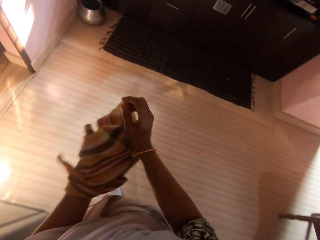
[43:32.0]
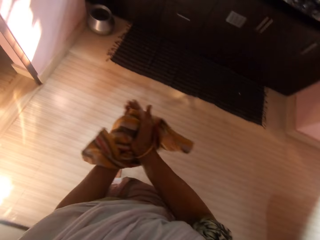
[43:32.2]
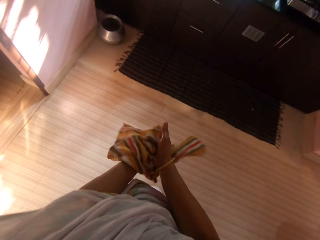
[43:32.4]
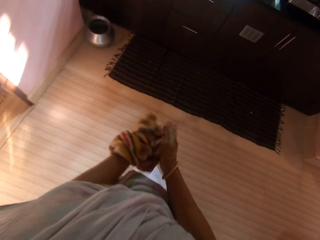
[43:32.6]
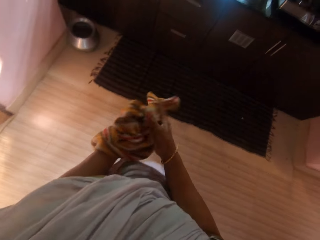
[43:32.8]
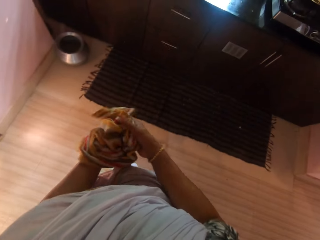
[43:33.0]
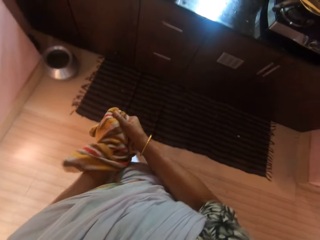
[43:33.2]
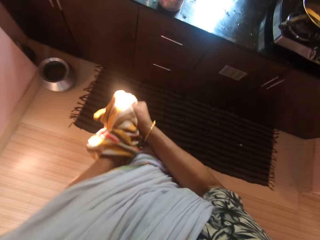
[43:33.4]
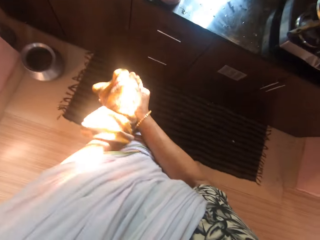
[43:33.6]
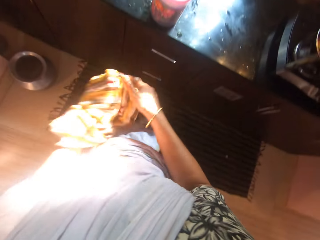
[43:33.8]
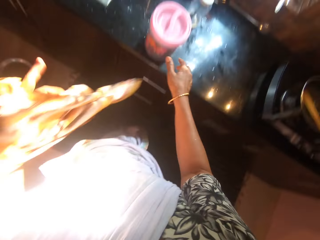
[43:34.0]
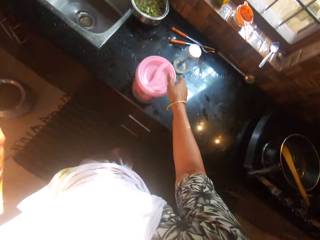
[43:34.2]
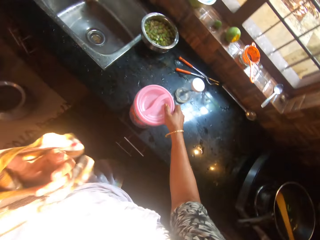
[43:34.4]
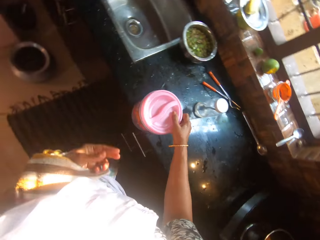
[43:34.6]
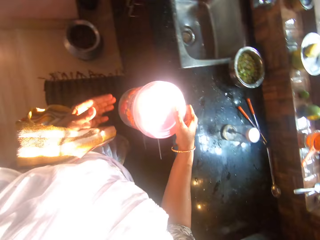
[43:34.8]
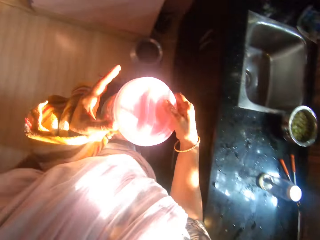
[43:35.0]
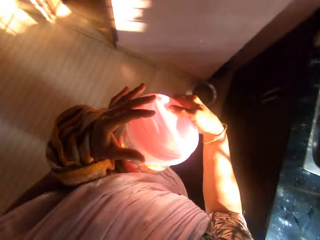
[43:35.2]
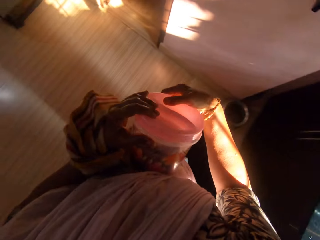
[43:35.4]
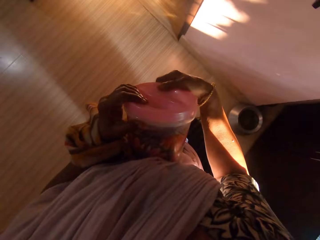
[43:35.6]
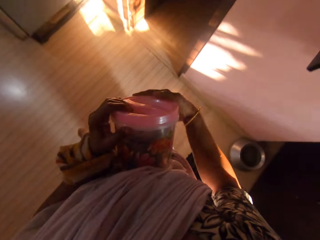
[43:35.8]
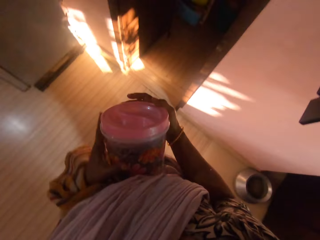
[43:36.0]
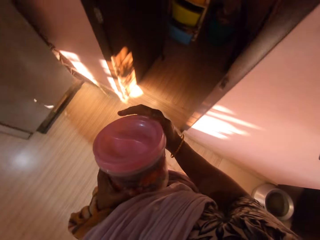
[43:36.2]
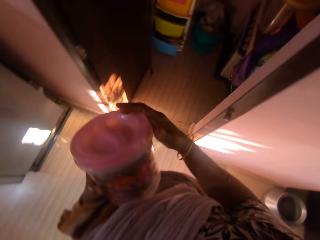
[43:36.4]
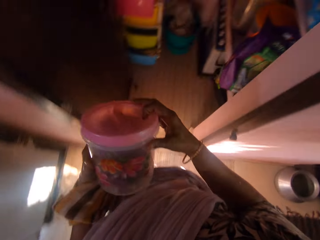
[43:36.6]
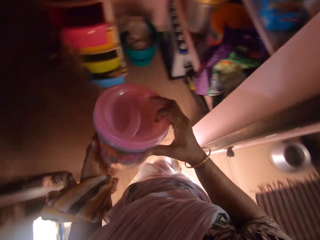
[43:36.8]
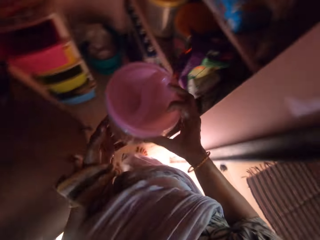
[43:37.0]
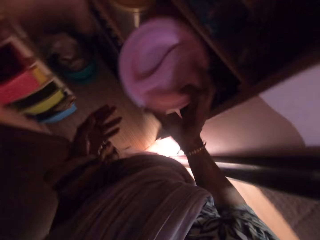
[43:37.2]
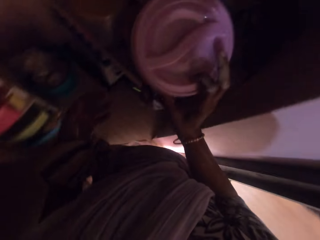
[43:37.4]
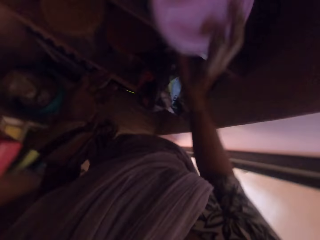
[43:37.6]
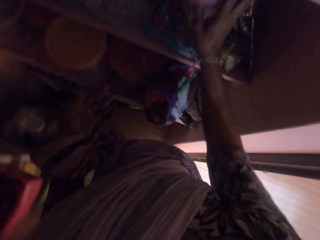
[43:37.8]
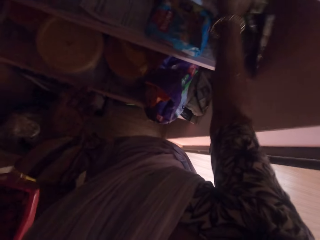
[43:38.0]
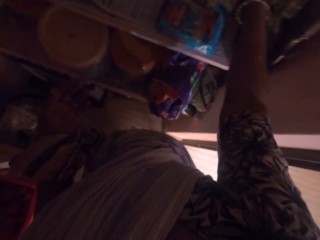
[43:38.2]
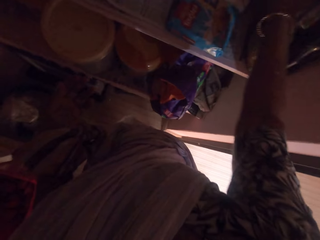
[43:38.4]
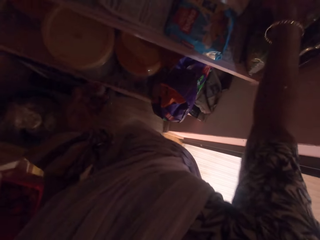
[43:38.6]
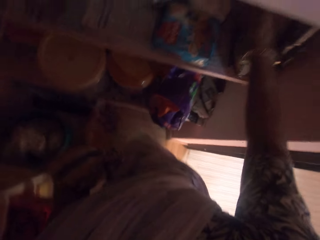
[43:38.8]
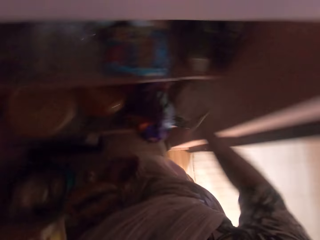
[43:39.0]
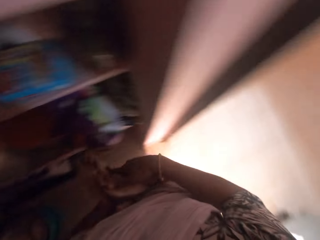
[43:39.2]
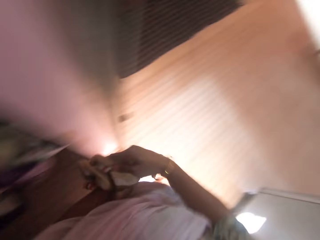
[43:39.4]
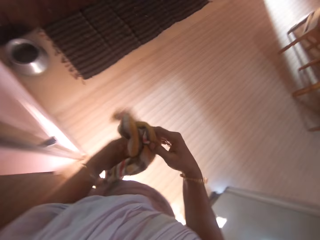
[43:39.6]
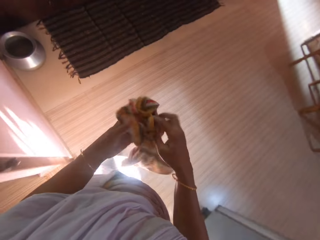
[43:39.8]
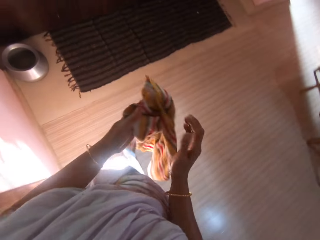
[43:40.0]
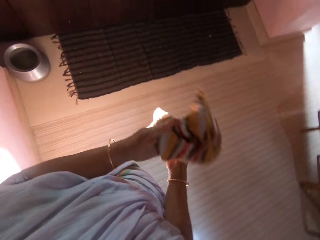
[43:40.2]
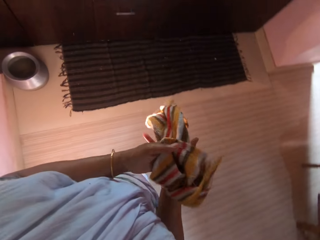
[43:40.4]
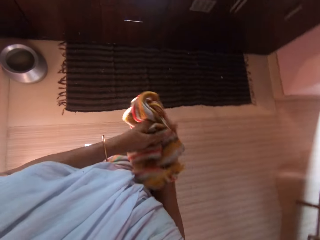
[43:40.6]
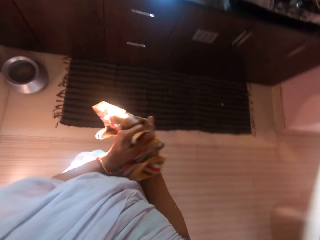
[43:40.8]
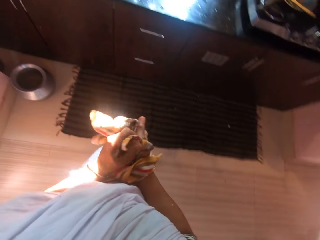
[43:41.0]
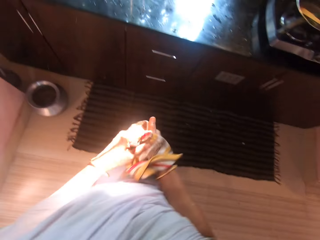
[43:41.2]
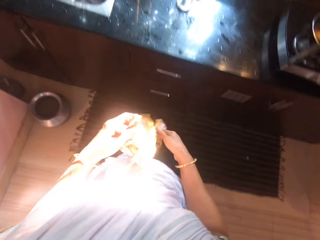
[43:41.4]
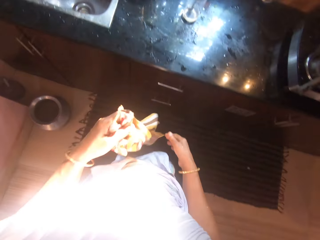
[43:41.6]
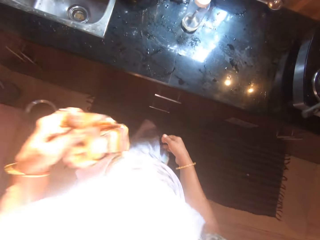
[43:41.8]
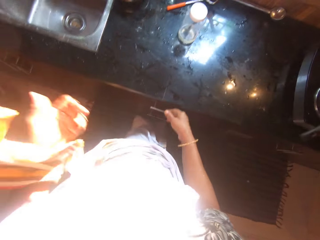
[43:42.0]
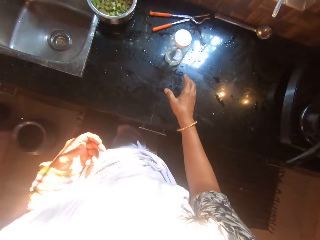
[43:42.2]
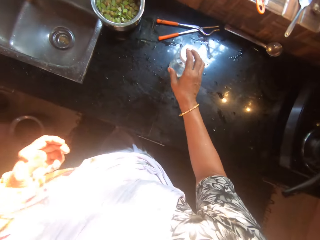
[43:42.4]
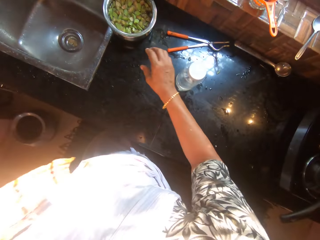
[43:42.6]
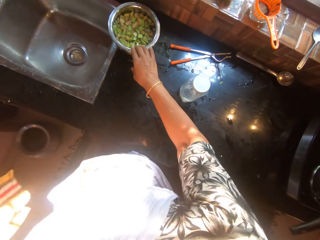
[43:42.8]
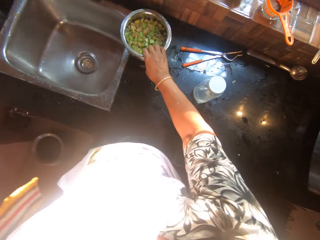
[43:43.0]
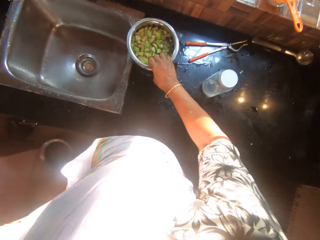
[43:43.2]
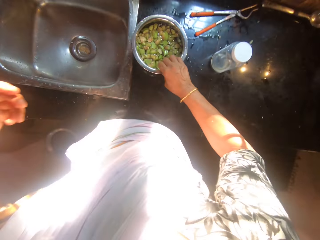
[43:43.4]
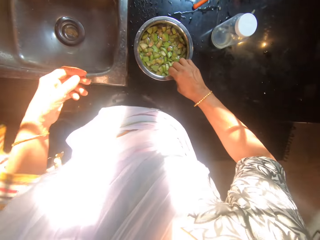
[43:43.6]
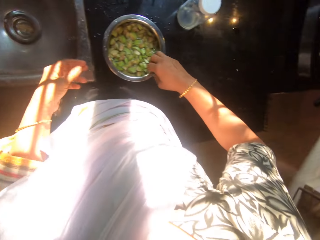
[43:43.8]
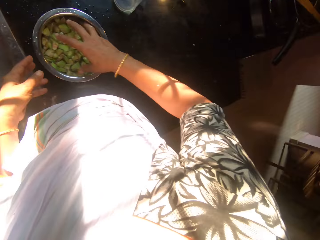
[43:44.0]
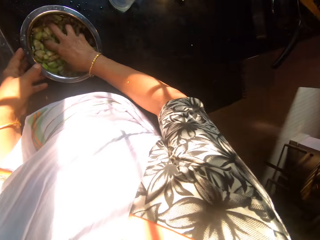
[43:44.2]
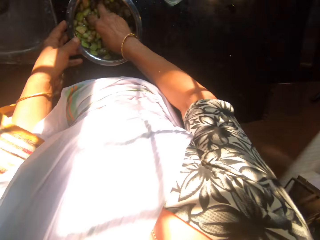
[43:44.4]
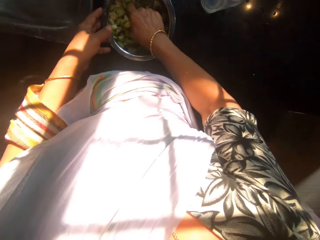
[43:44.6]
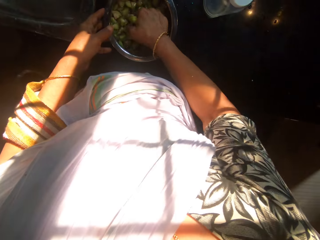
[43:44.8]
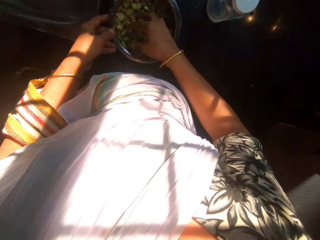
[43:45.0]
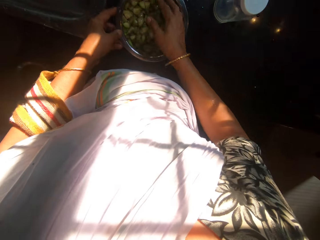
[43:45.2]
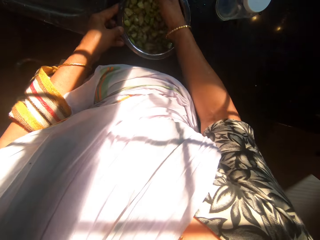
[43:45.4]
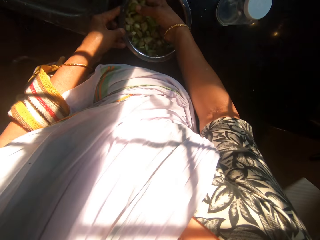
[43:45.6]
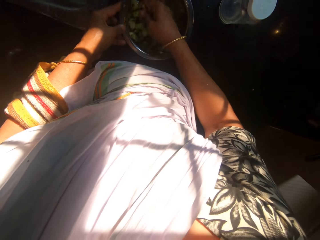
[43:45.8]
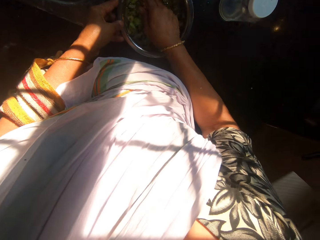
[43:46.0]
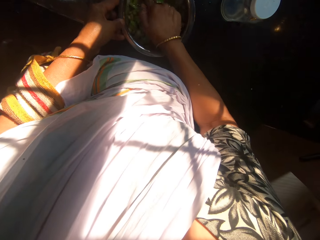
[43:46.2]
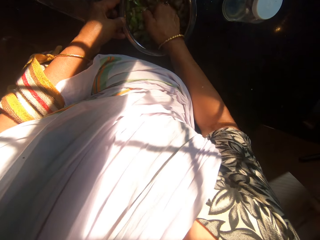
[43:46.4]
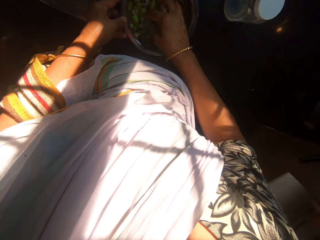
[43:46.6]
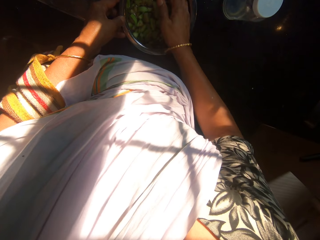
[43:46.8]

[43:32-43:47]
The camera wearer walks. She picks the napkin or cloth on her shoulder with her right hand. She wipes her hands with the napkin. She walks and cleans hands with the cloth. She holds the napkin in her left hand. She carries the plastic or tin from the slab with her right hand. She picks up the tin. She holds the plastic with her hands. She walks. She drops the plastic in her right hand into the shelf. She holds the napkin with her hands. She wipes her hands with the napkin. She walks and cleans hands with the cloth. She adjusts the cloth. She throws the napkin over her shoulders. She adjusts a pot of chopped pear on the slab with her right hand. She pulls the cooking pot. She holds the pot of chopped pear on the slab with her left hand. She rinses the chopped pear in the pot on the slab with her right hand.

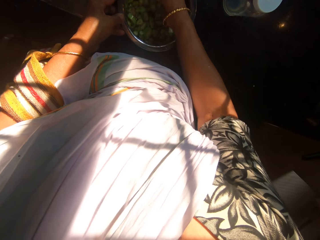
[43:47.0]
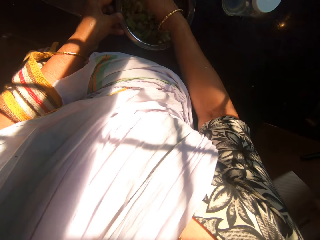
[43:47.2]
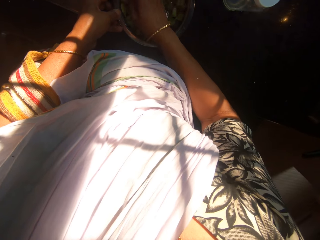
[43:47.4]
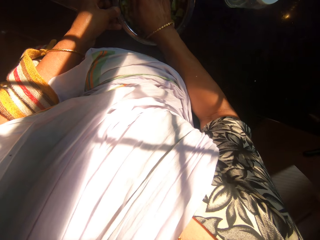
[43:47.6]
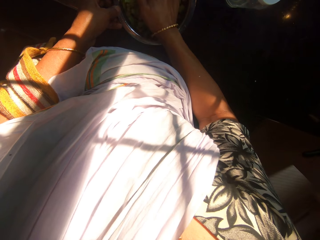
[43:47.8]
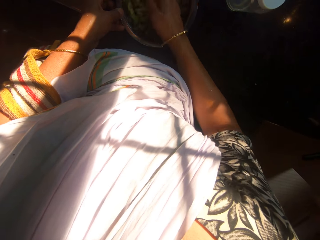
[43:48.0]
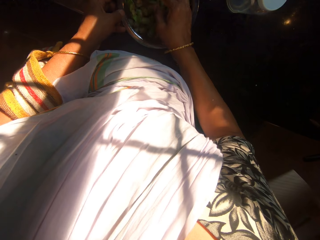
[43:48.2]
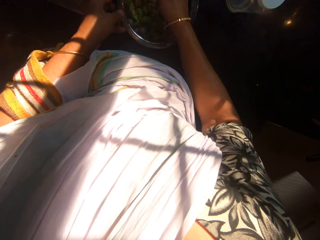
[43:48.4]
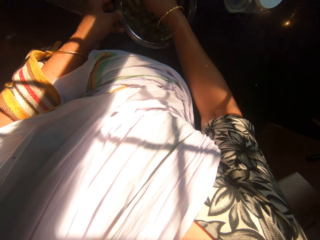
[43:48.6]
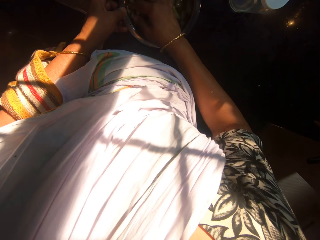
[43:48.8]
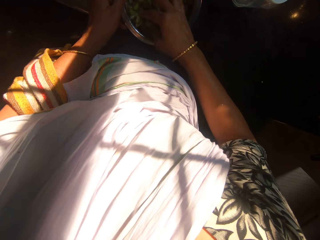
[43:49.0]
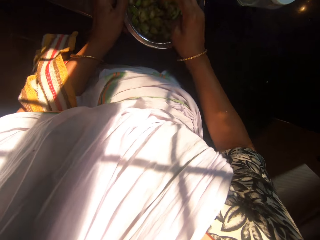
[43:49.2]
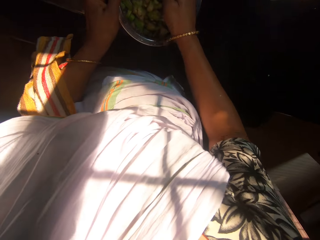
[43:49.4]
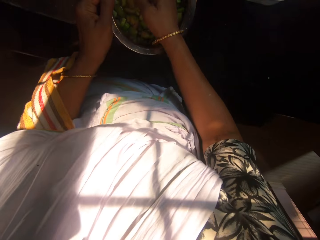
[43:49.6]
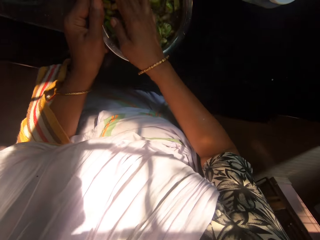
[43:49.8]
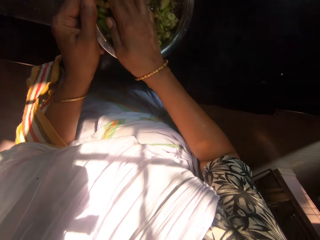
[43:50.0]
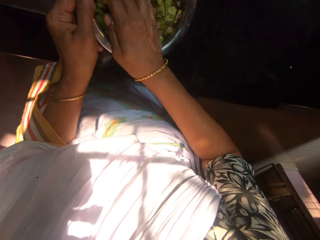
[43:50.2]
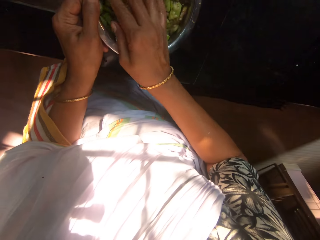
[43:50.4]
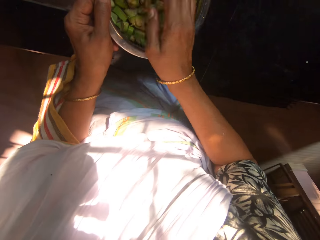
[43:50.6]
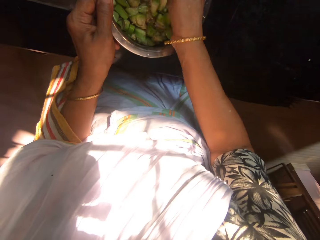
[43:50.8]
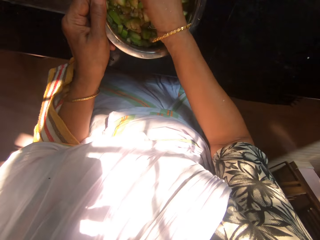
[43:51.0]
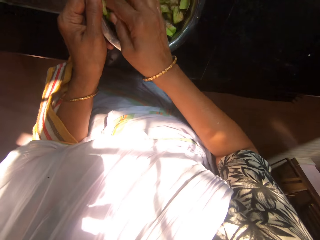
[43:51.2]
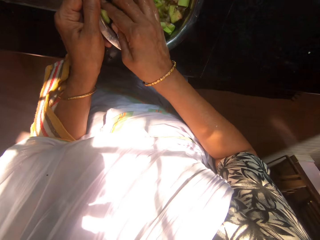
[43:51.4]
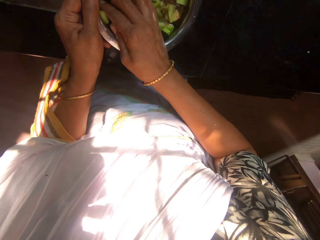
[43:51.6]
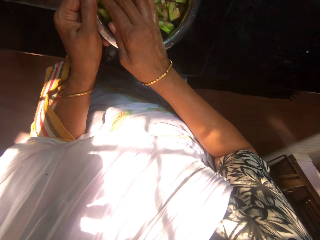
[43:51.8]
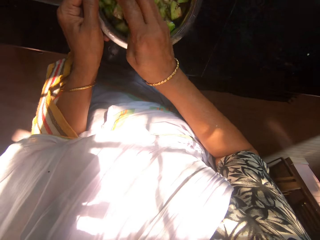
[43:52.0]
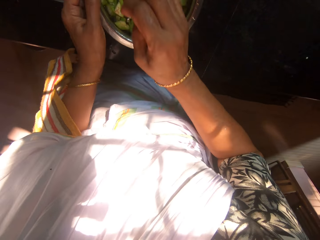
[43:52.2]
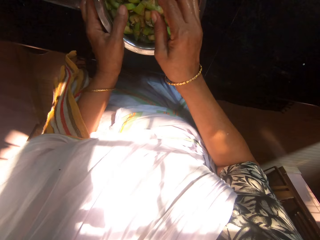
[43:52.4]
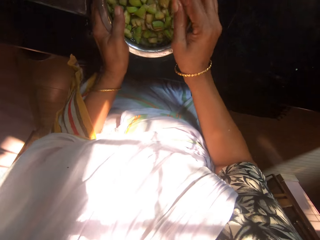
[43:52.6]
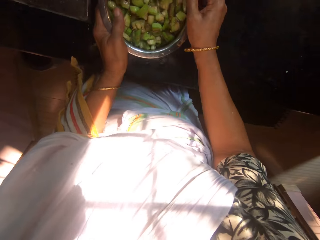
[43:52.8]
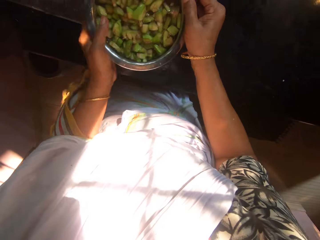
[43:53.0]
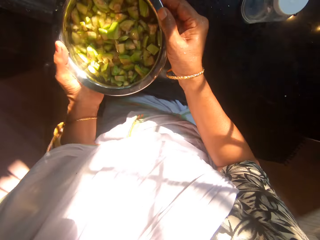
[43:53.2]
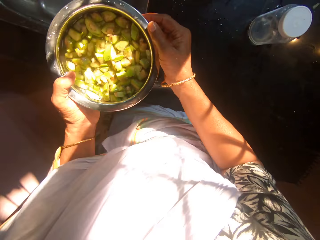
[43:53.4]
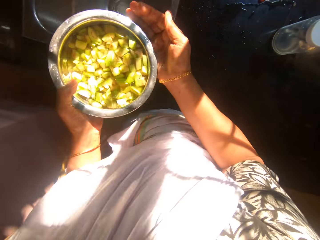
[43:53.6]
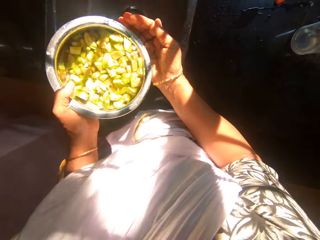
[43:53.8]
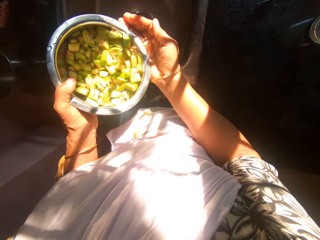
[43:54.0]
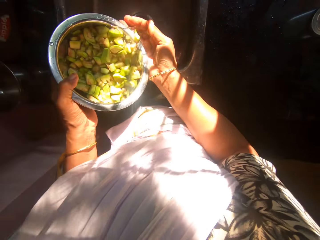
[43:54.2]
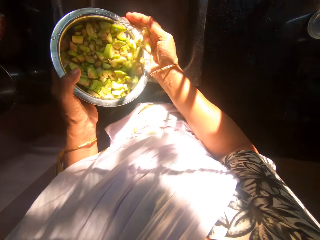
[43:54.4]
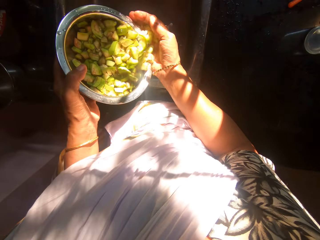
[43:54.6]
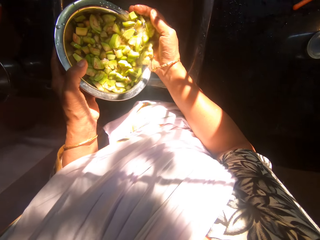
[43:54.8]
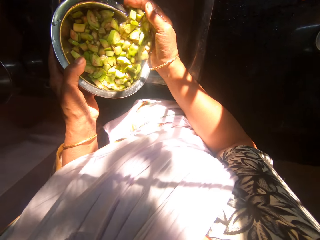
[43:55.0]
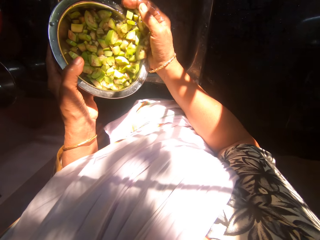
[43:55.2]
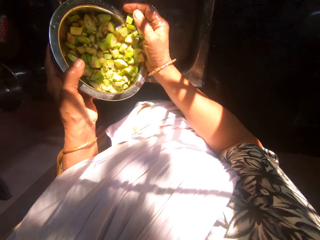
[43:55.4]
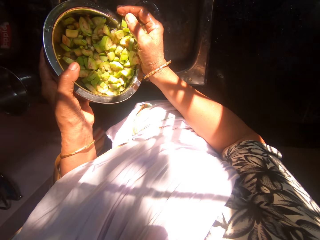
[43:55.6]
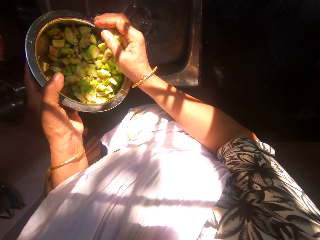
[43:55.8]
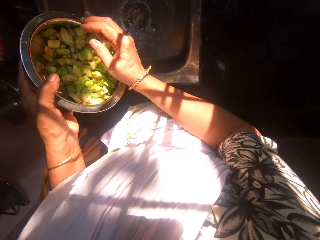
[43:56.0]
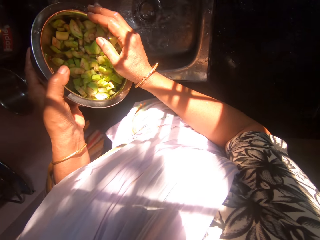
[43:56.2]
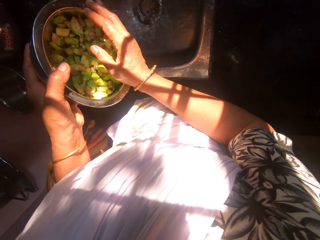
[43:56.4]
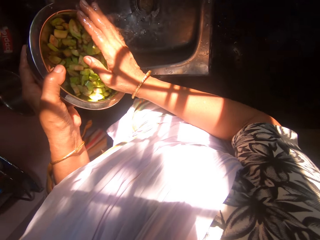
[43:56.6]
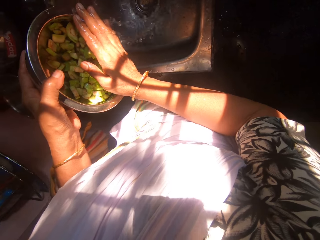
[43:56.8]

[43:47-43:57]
The camera wearer carries the pot of chopped pear from the slab with her hands. She picks up the cooking pot. She pours the water in the pot of chopped pear with her left hand into the kitchen sink. She holds the chopped pear in the pot with her right hand.
